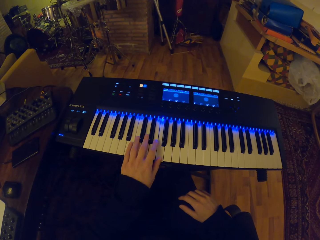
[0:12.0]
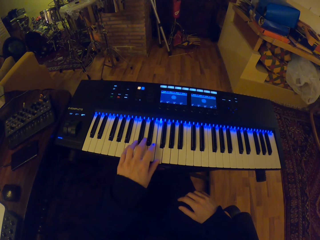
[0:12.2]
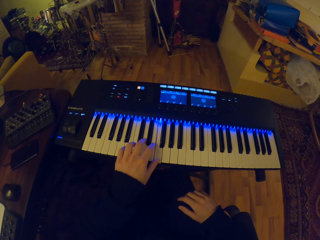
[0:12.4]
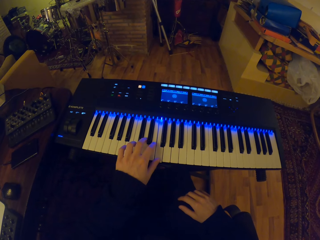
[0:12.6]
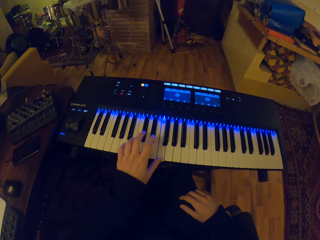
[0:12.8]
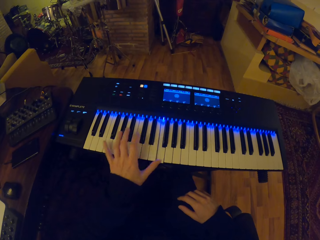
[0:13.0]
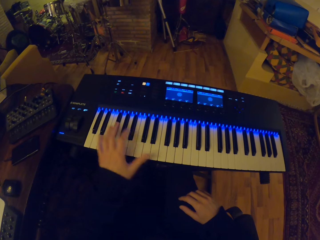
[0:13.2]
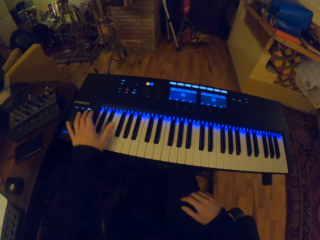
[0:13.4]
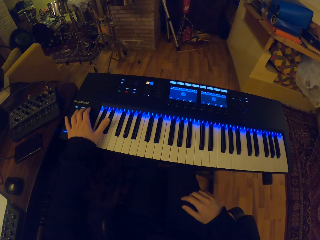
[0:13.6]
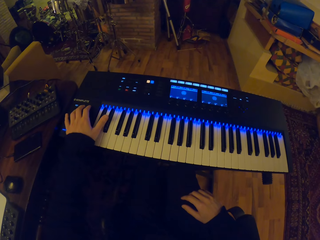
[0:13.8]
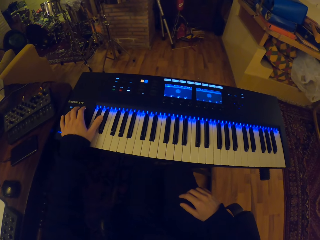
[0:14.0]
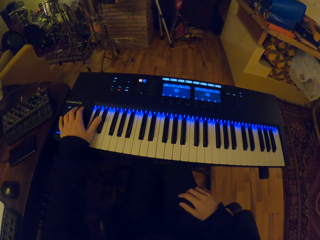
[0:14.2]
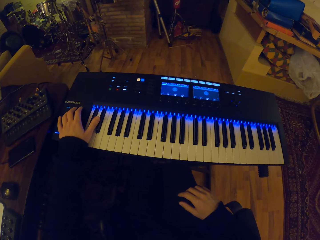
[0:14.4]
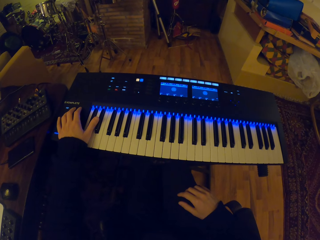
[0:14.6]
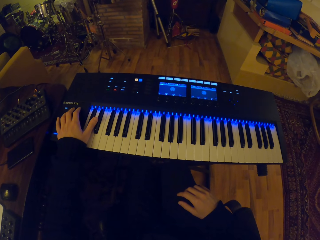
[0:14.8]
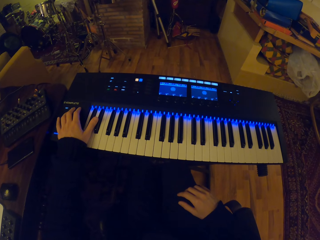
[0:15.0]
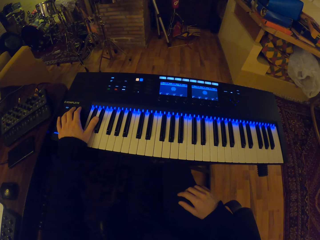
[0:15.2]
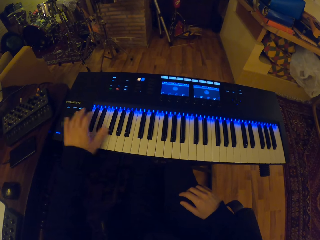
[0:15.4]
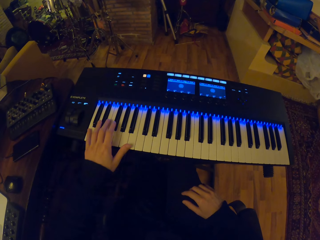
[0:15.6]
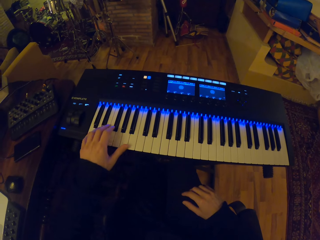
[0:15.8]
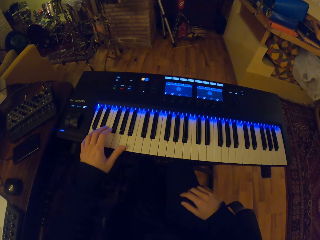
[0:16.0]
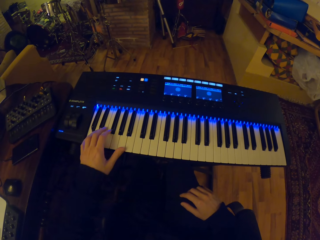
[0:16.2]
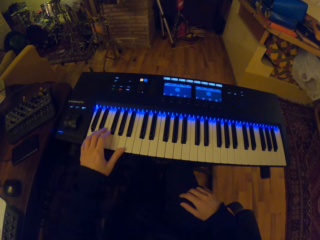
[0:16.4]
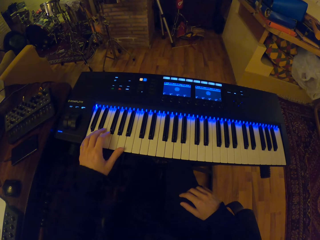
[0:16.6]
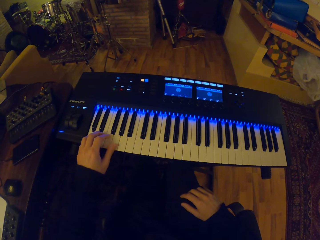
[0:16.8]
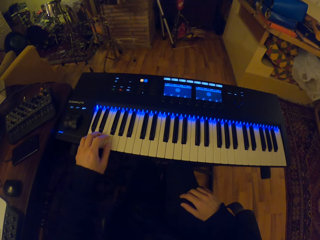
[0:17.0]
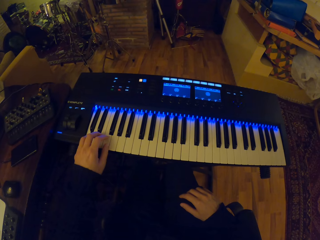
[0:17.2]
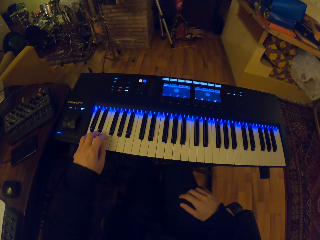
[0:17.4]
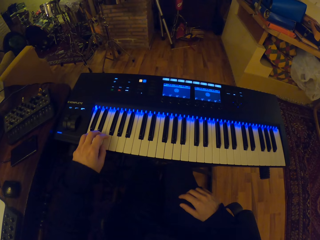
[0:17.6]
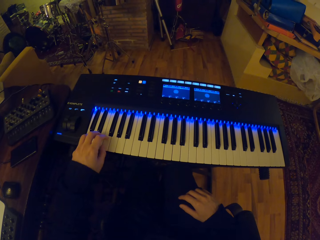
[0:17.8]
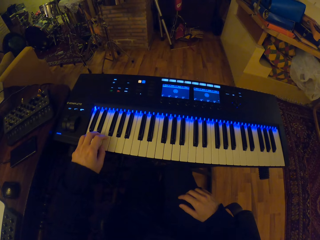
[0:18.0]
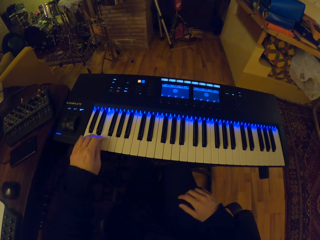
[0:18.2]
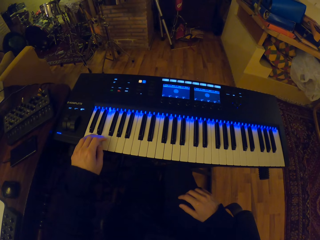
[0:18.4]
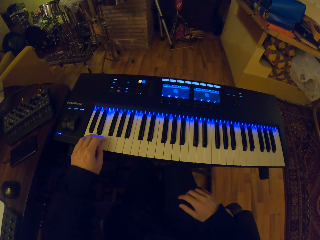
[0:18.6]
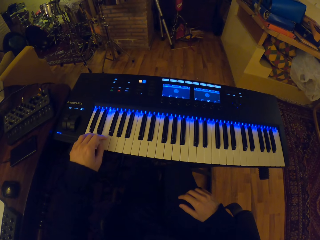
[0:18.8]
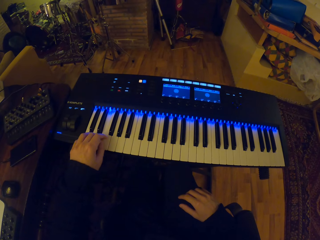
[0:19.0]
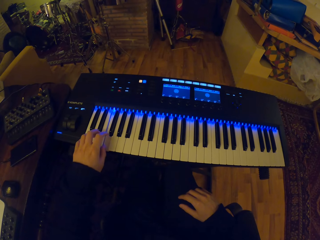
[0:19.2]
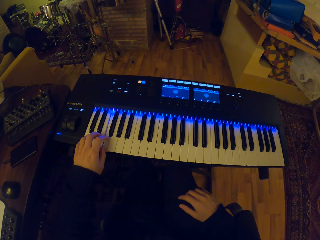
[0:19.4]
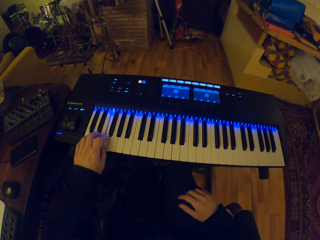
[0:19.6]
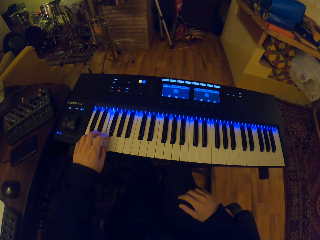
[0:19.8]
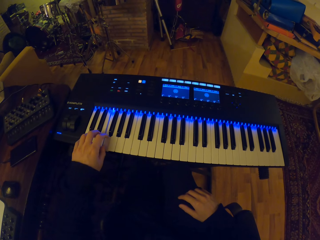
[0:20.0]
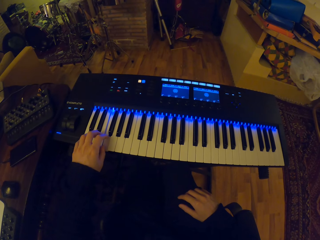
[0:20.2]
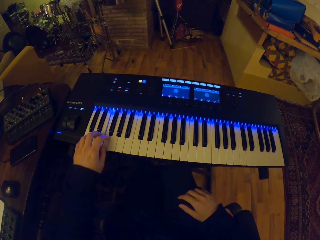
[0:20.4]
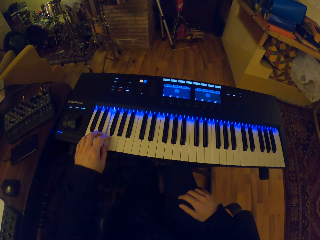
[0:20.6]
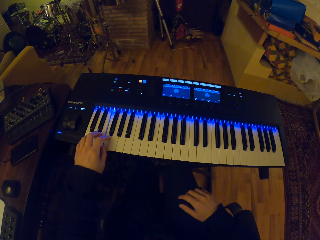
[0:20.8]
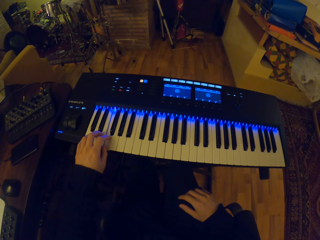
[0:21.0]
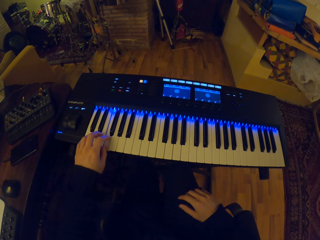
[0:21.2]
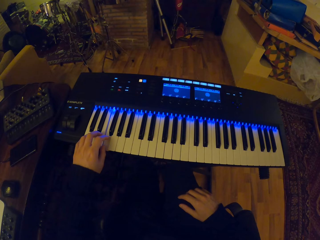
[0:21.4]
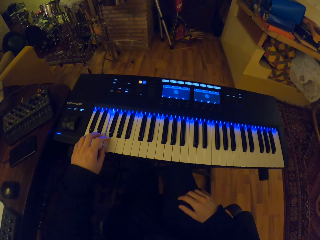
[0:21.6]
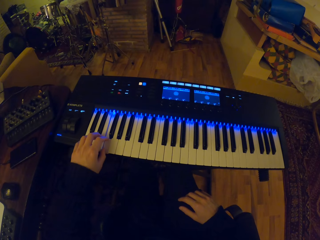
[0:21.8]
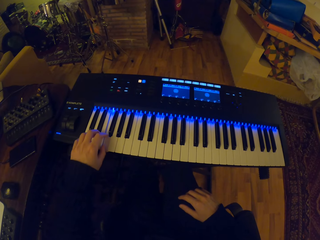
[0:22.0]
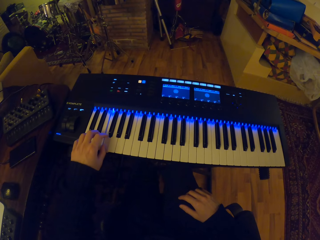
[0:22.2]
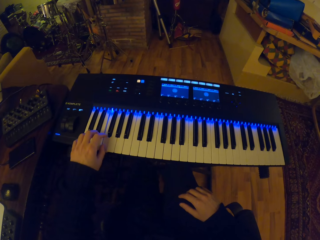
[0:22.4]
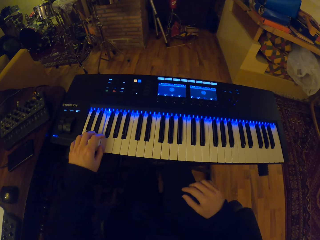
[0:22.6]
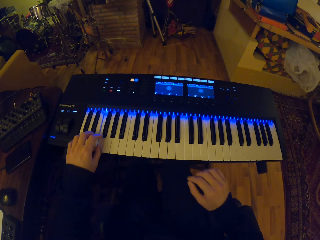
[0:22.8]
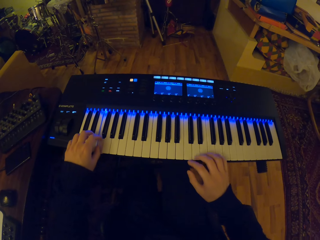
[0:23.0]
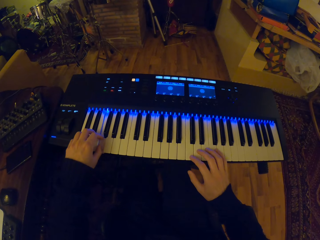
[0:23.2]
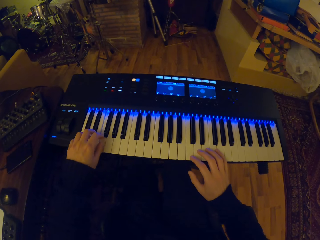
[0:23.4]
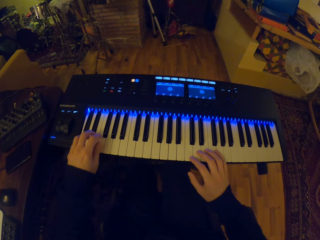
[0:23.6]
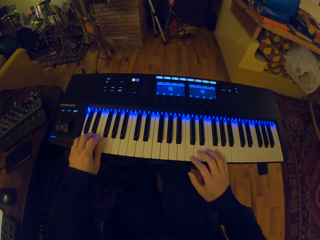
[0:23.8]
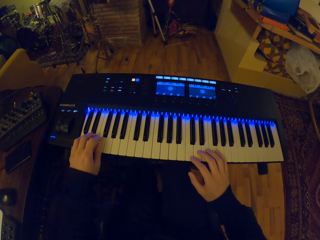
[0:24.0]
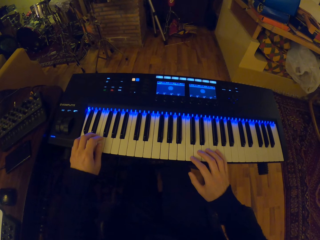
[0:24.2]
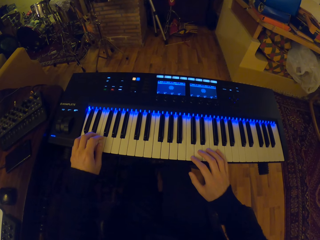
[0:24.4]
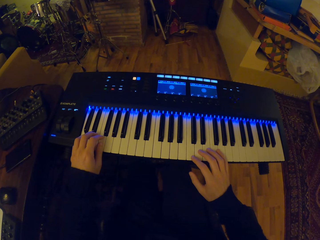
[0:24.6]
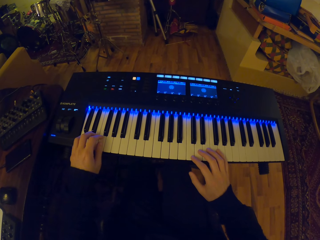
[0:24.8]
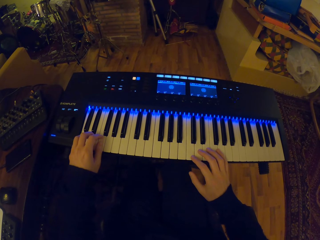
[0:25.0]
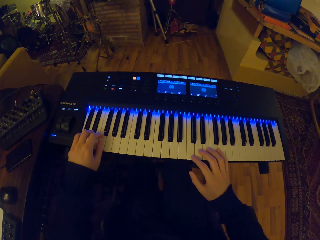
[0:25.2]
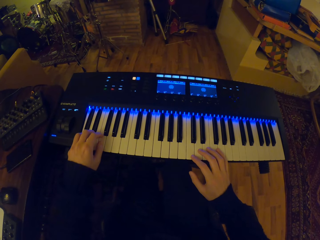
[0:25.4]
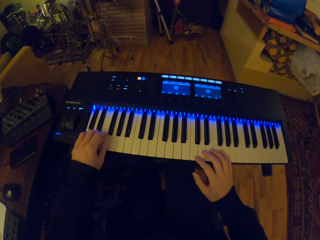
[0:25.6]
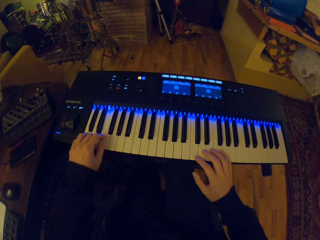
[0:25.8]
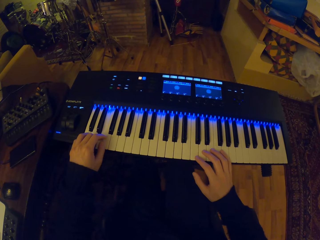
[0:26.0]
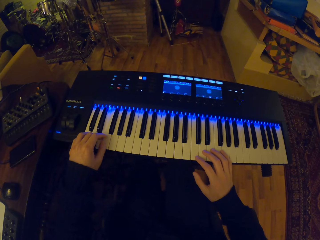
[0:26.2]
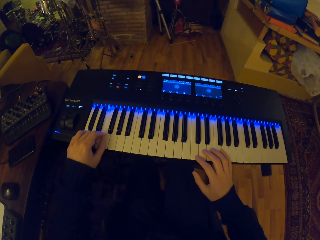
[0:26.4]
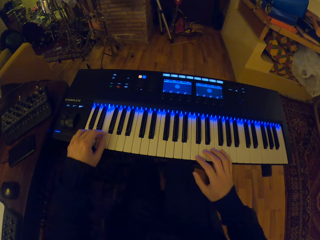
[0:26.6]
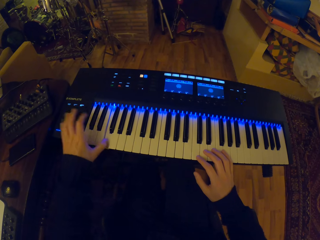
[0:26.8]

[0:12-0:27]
The camera wearer presses the knob. He plays the piano. He places his right hand on the keyboard piano.

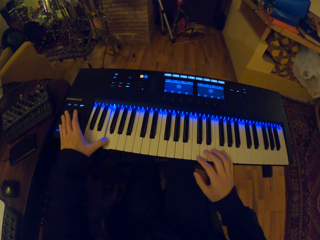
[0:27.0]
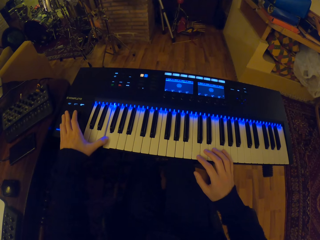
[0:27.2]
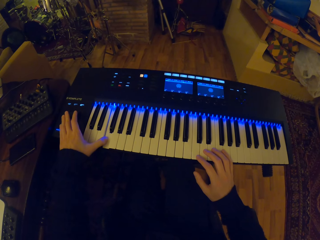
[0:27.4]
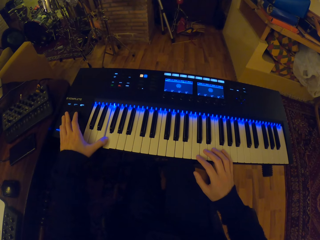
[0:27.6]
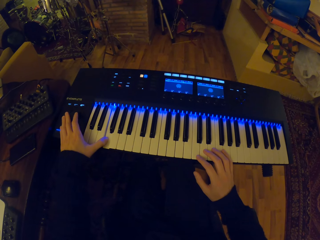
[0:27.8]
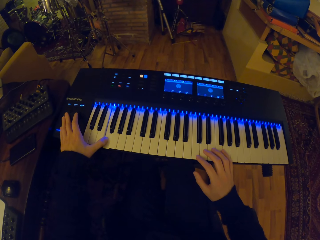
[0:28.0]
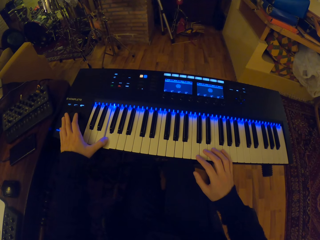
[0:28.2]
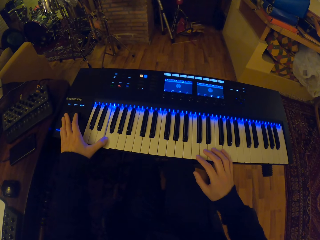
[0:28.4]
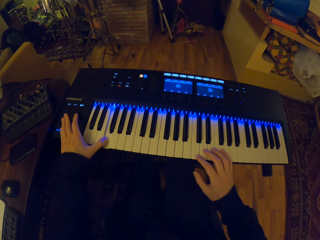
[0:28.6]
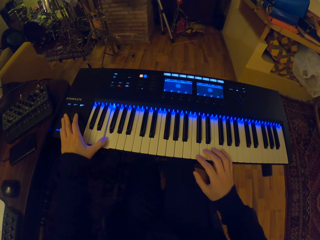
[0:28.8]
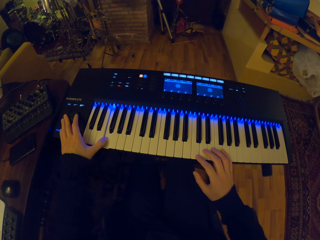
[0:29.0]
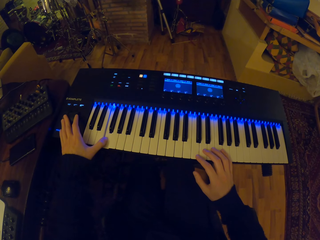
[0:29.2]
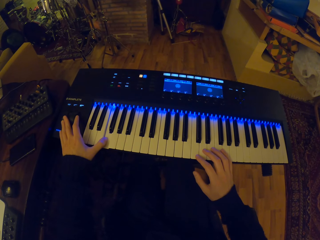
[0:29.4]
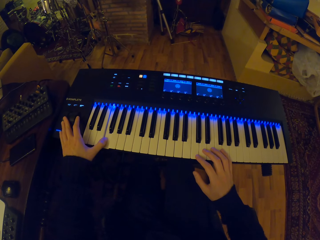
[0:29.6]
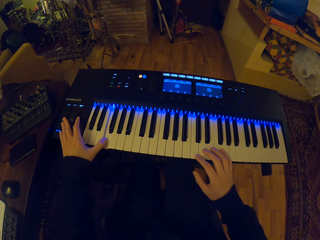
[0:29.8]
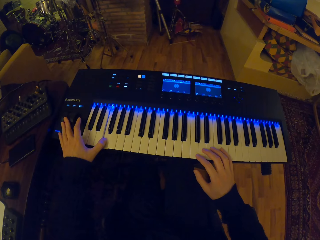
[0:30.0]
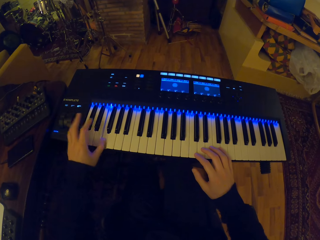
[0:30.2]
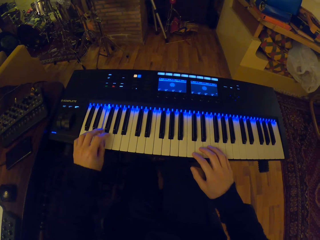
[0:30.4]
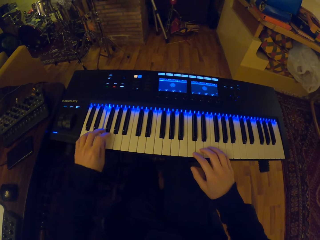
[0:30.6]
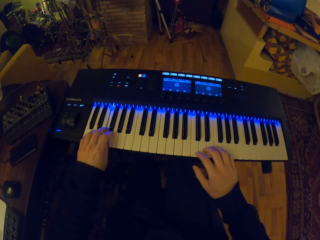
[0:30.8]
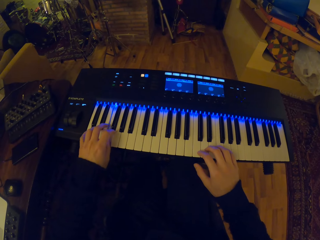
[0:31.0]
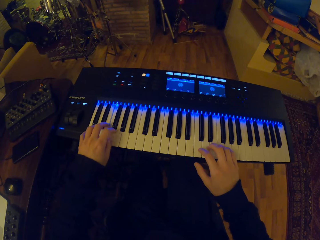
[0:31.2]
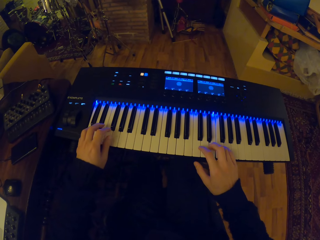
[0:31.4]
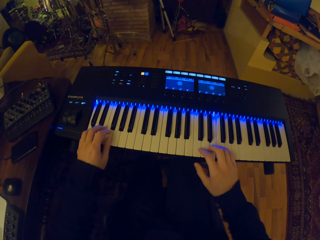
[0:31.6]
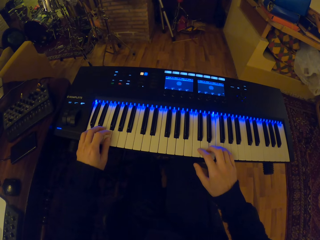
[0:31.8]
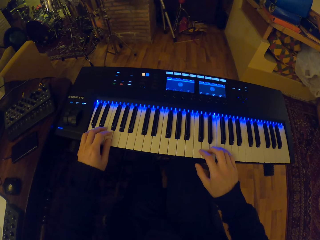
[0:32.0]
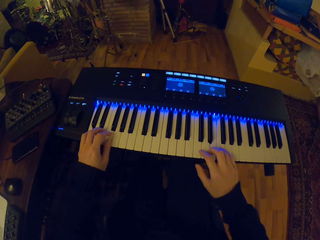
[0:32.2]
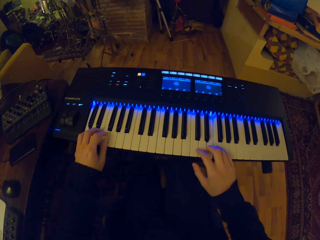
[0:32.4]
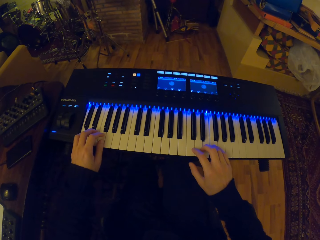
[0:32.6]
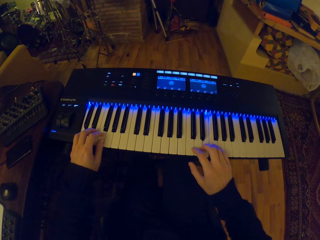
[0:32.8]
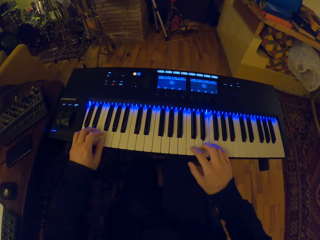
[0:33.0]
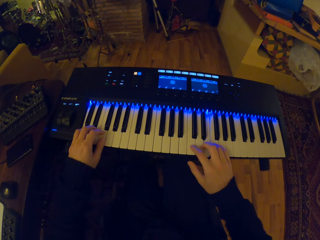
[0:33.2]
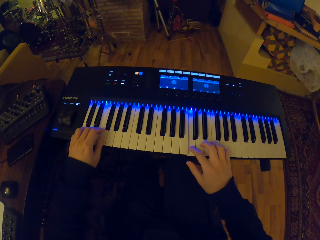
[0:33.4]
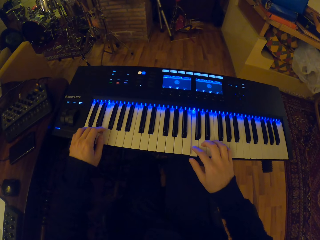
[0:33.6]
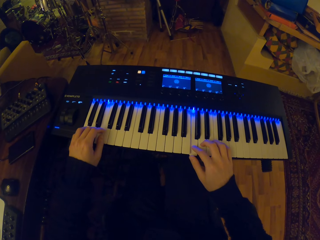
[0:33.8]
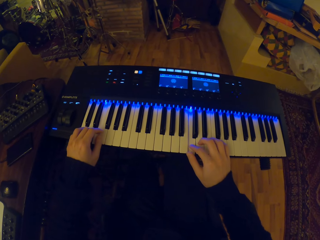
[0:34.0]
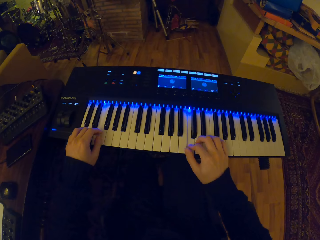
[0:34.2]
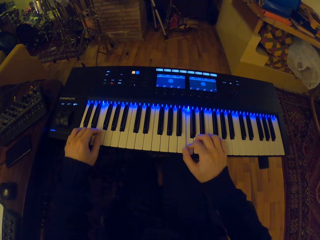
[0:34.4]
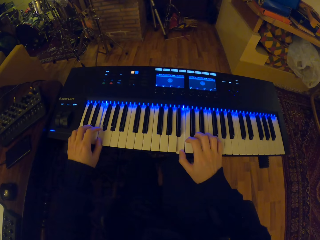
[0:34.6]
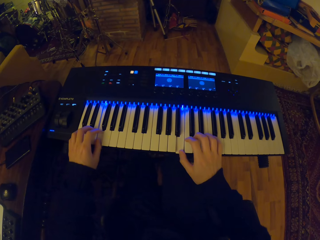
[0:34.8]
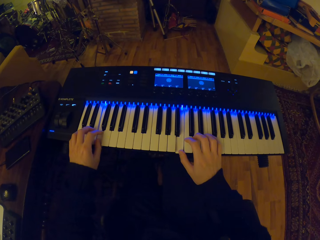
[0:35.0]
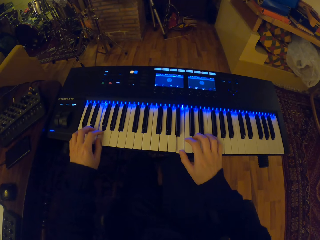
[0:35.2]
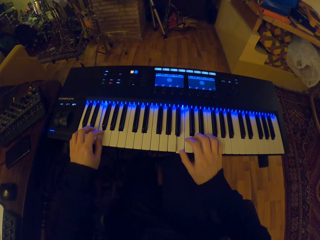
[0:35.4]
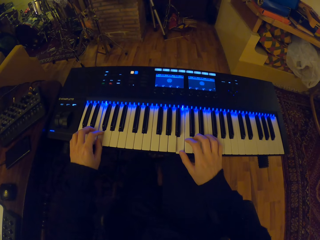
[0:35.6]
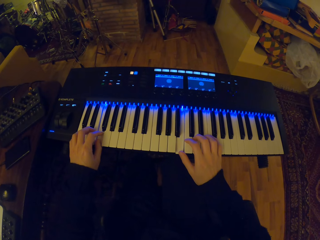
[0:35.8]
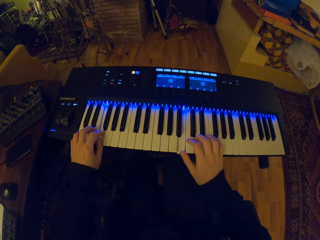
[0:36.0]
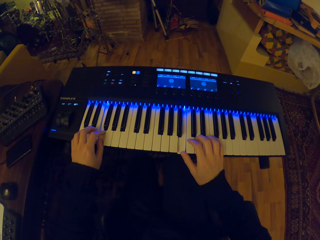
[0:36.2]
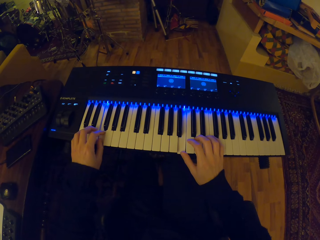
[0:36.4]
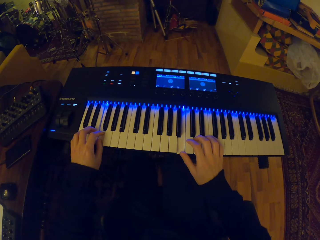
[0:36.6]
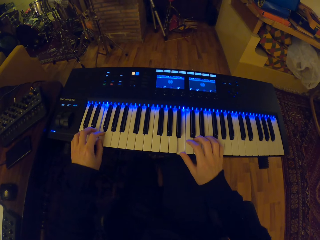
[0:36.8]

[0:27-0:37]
The camera wearer plays the keyboard piano with both hands.
